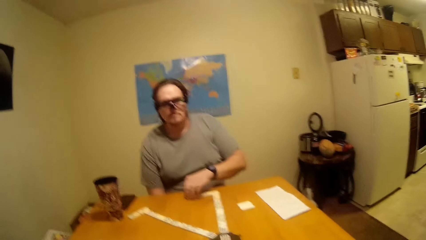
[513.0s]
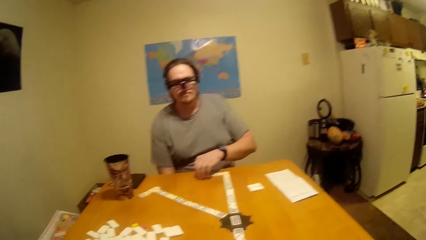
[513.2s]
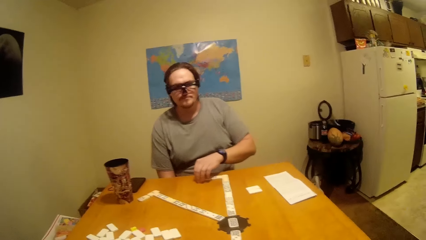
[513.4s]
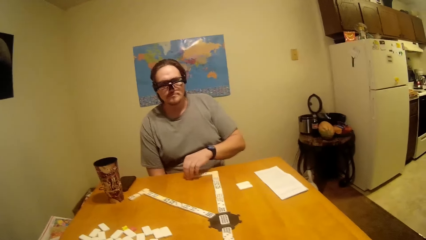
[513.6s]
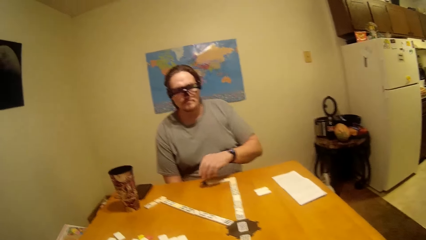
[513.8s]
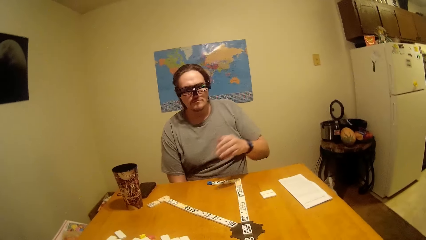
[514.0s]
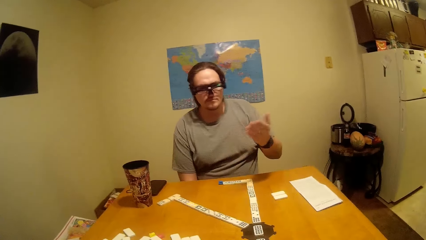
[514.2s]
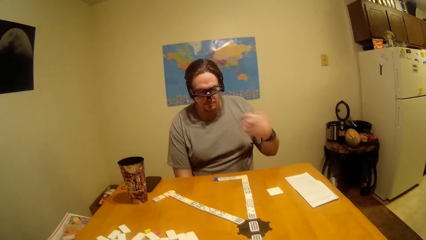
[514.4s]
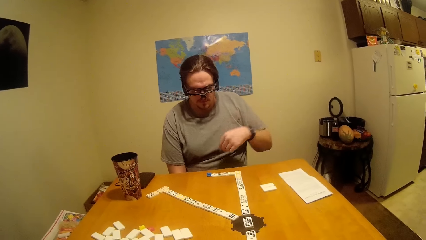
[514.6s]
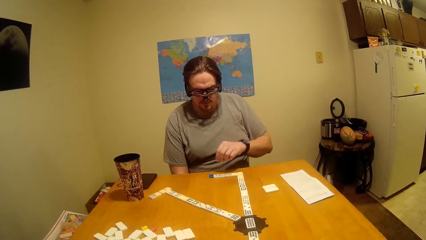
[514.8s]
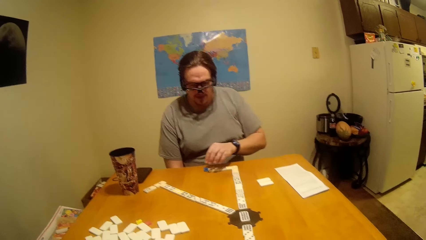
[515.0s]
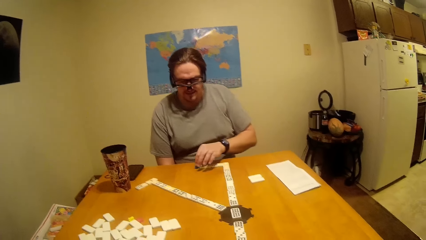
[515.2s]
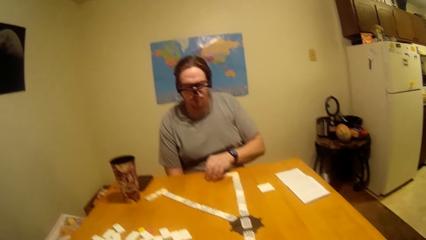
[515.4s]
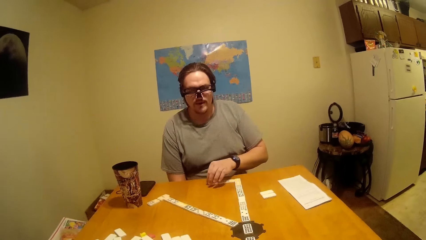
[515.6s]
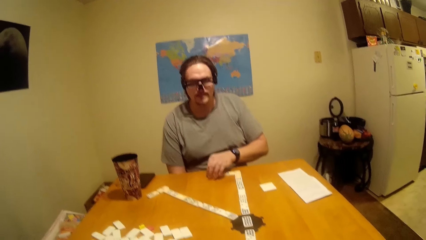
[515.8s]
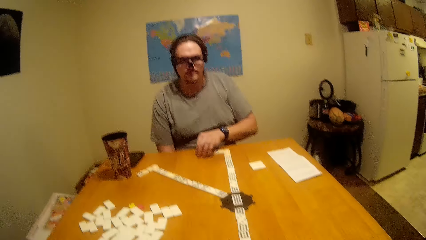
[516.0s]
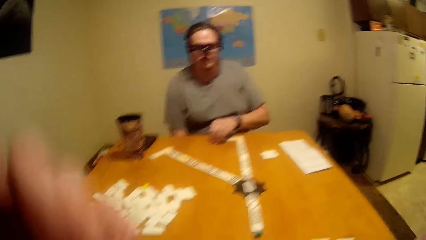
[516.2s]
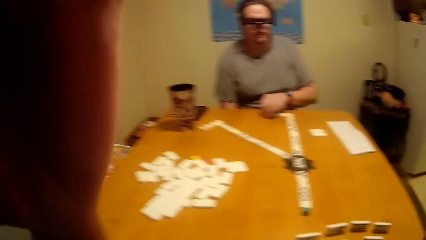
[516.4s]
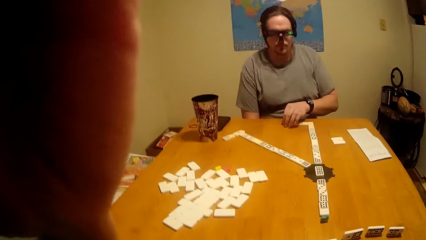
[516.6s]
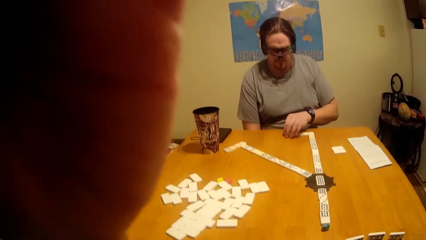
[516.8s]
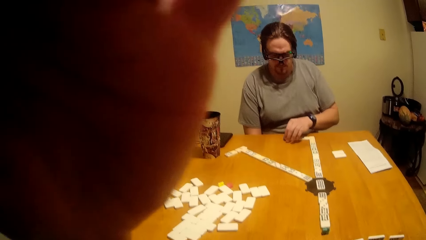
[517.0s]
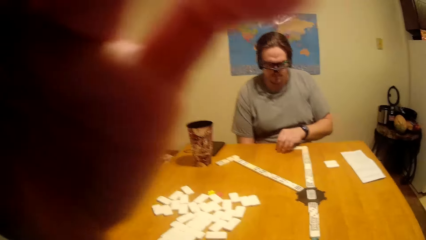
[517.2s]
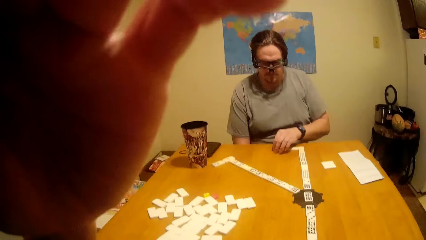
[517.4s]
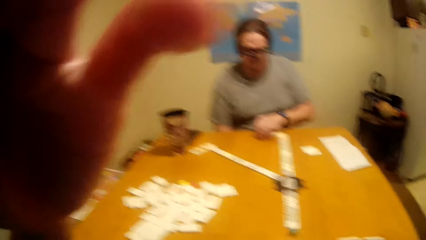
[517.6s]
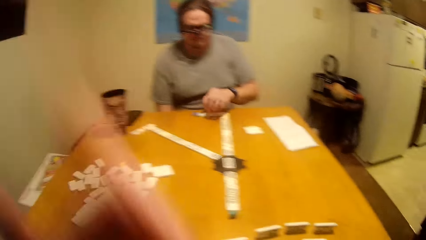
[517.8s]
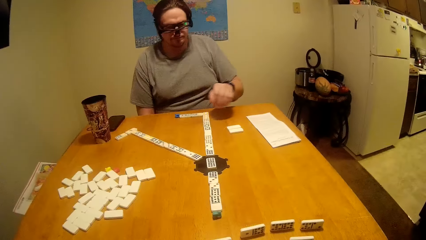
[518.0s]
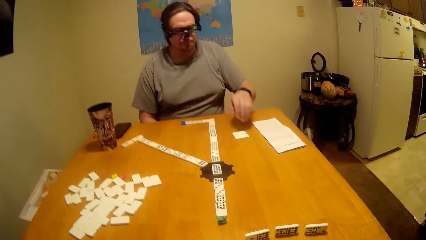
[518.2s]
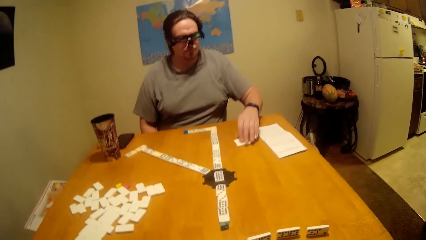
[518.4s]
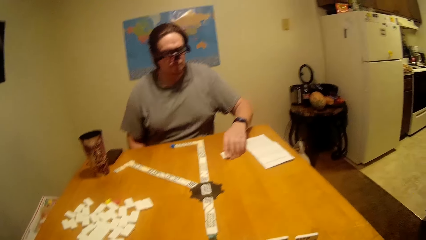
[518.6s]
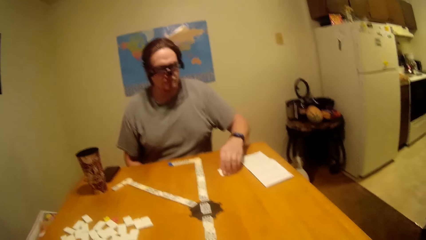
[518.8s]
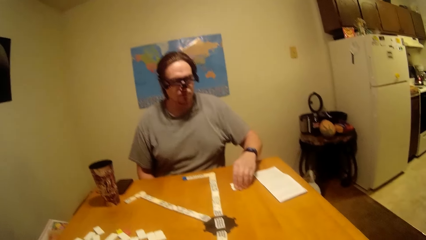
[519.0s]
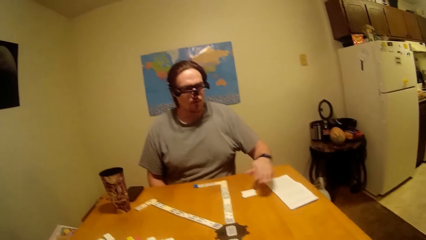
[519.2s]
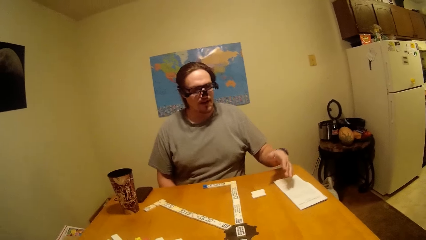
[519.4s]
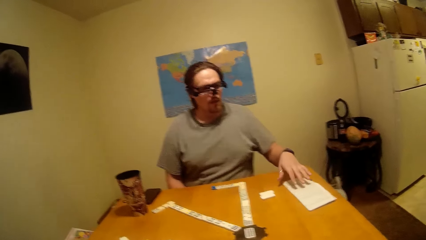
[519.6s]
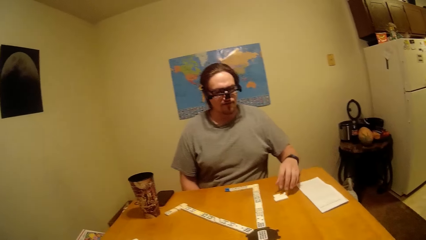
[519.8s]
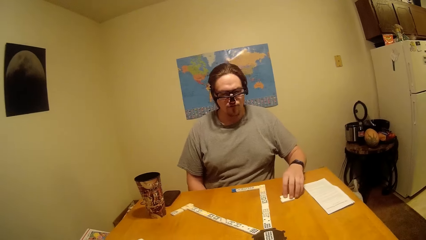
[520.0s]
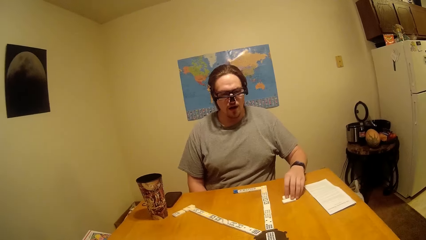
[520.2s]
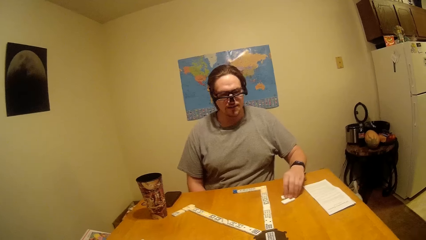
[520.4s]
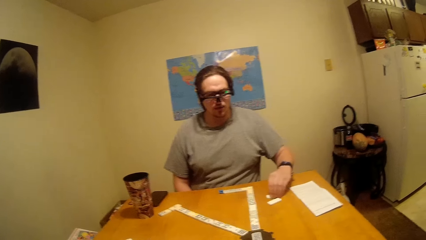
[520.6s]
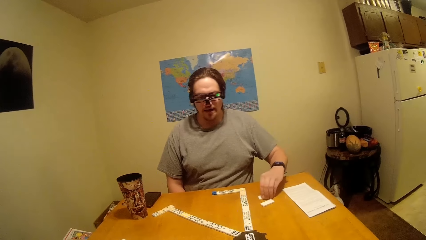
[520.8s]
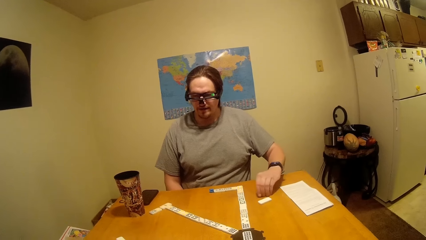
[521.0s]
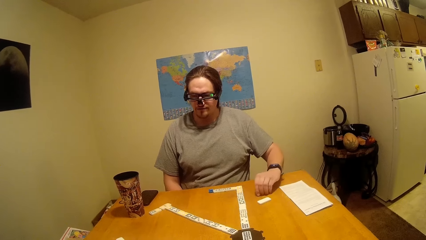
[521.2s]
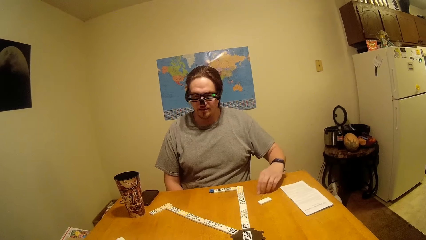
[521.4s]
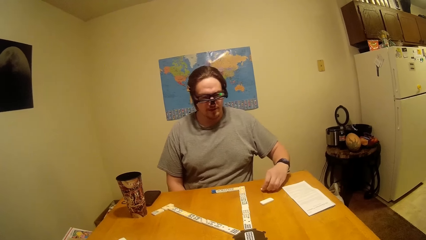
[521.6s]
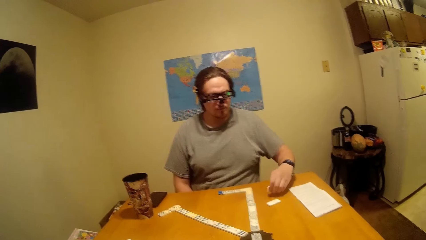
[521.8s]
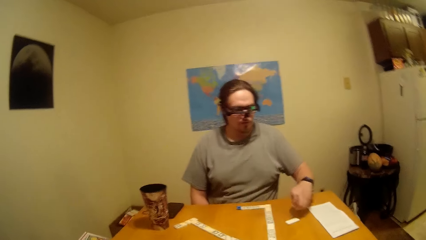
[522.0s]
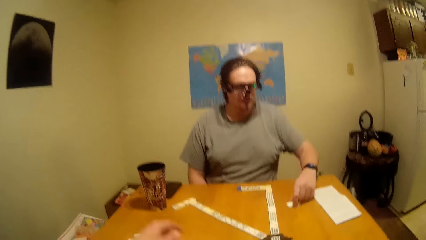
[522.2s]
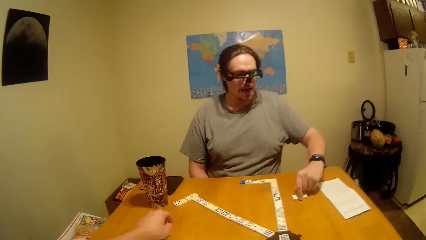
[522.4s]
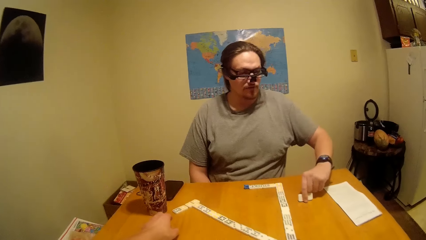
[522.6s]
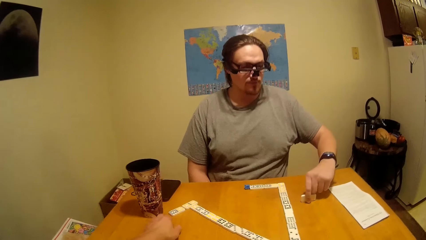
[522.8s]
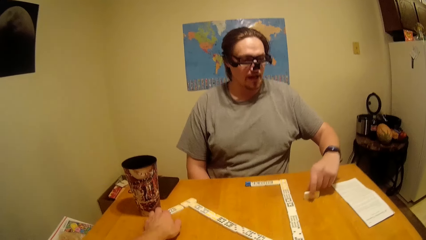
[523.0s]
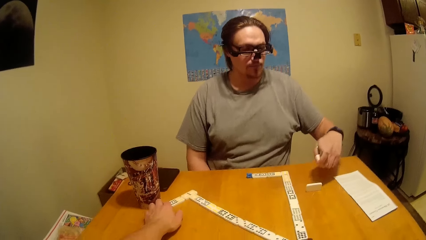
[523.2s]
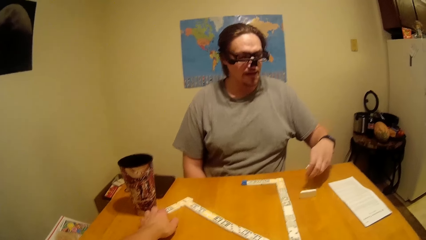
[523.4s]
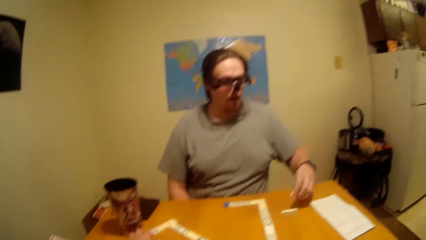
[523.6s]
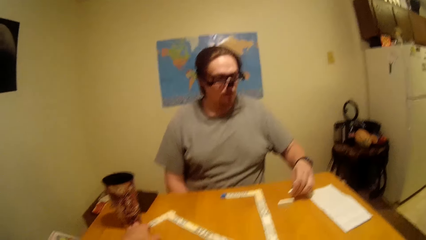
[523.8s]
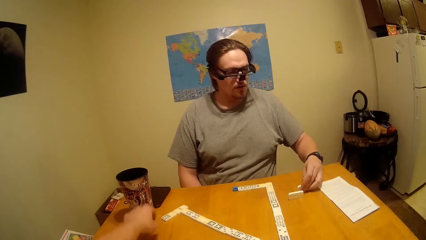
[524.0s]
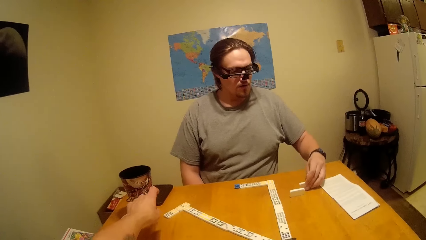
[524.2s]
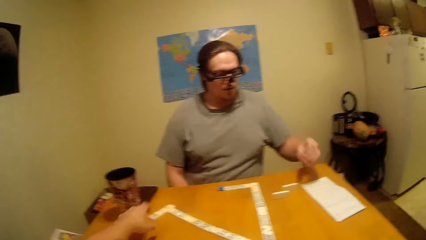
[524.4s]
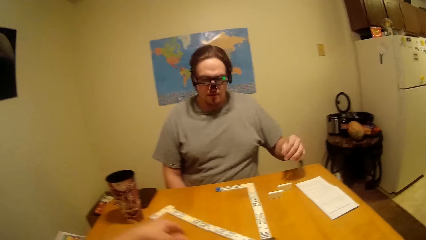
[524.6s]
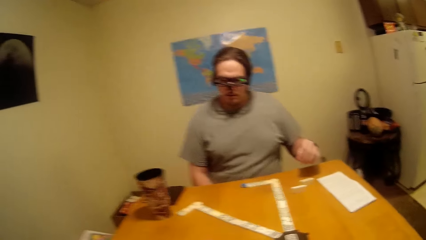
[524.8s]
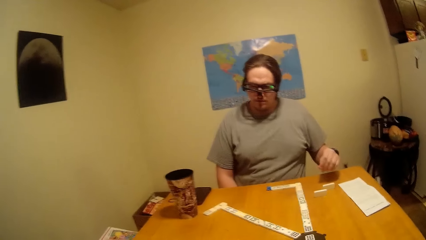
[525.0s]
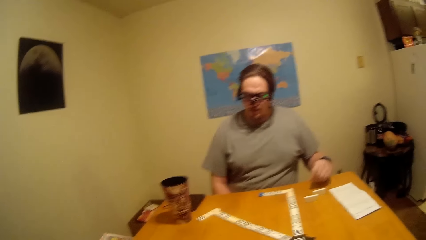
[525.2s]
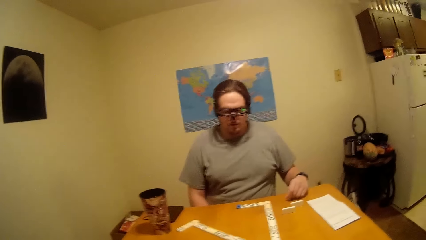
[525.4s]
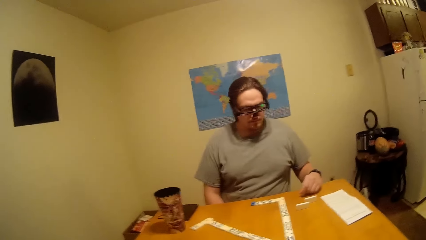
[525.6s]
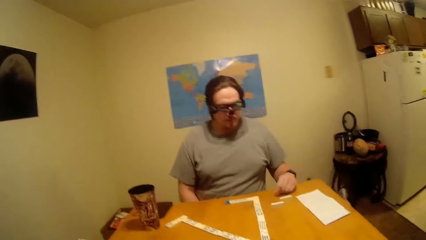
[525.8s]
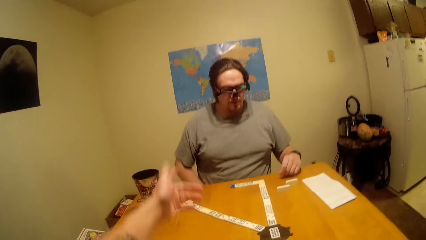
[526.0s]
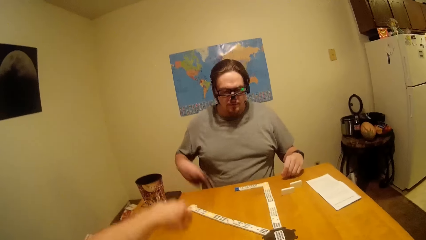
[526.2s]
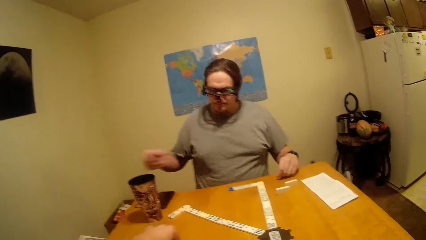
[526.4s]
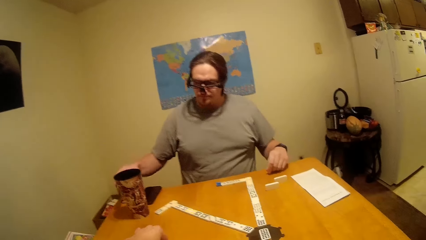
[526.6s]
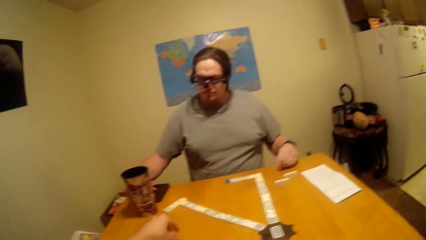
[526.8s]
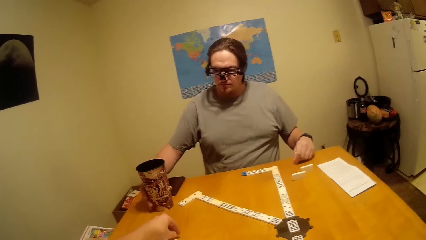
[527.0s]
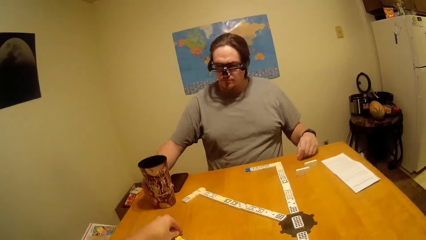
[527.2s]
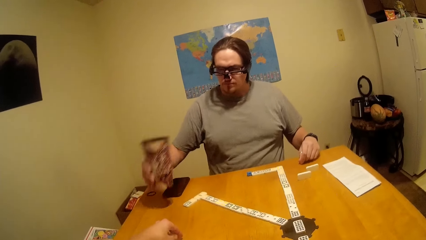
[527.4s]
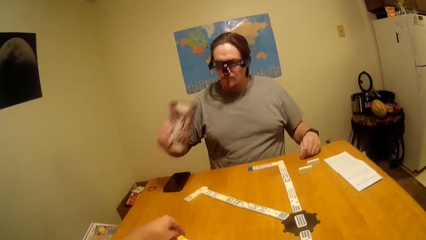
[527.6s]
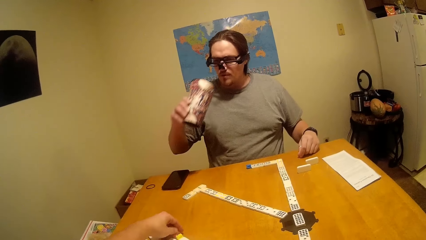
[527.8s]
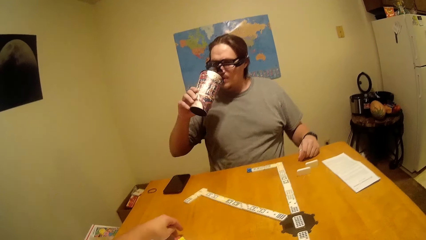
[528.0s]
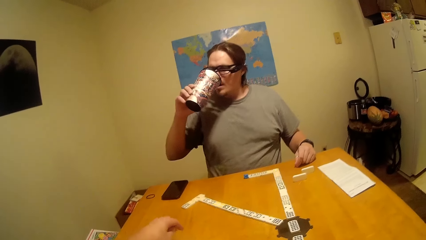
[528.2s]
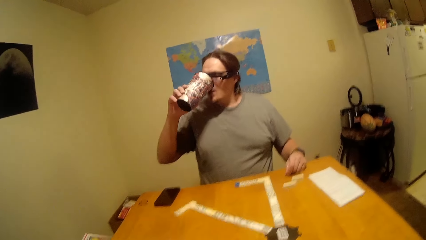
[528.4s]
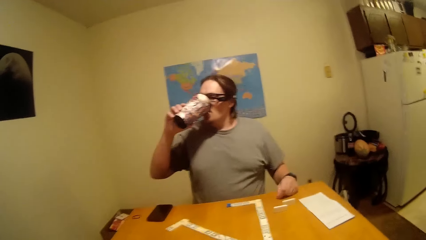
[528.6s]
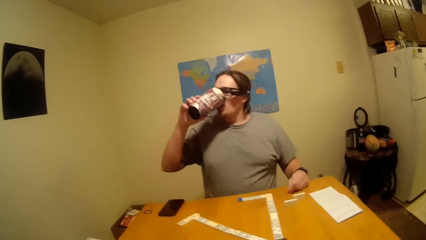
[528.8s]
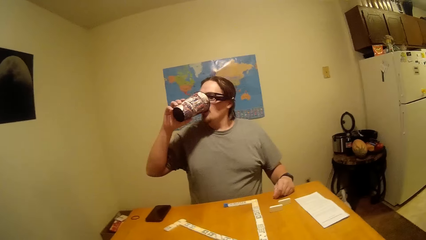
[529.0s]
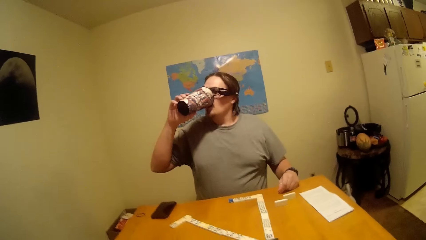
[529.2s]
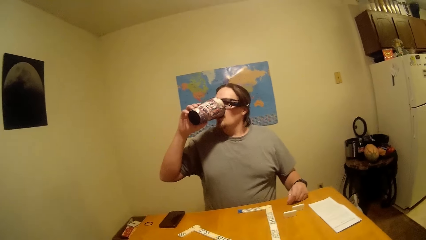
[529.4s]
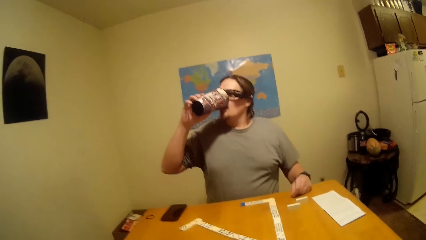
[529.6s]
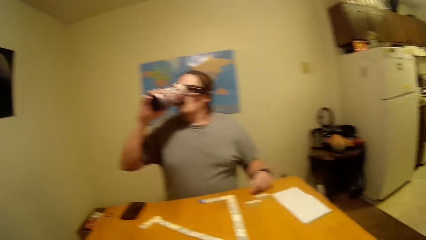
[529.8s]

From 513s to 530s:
The camera wearer talks to a person. They adjust the camera. They talk to the person. The person touches the dice, picks up a cup and drinks from the cup.
